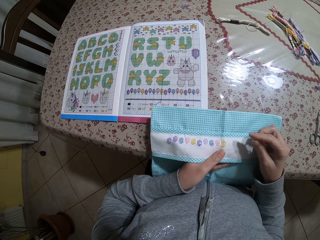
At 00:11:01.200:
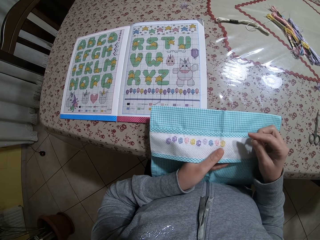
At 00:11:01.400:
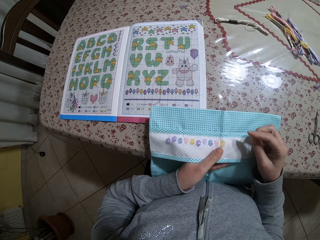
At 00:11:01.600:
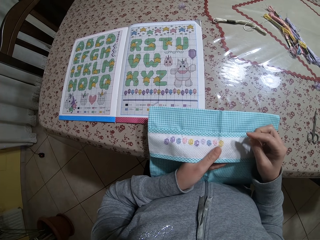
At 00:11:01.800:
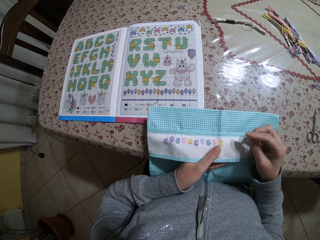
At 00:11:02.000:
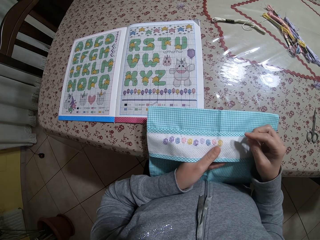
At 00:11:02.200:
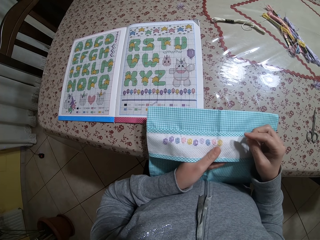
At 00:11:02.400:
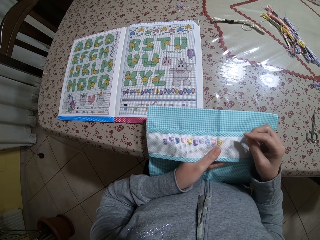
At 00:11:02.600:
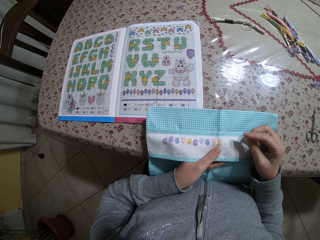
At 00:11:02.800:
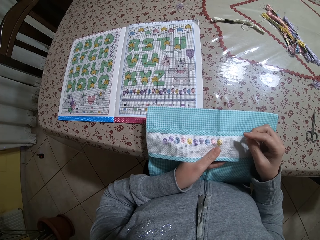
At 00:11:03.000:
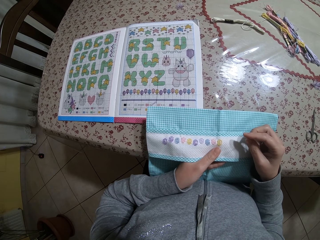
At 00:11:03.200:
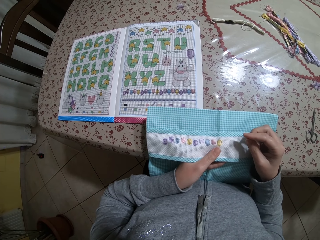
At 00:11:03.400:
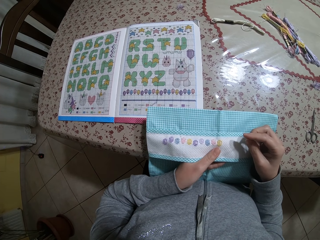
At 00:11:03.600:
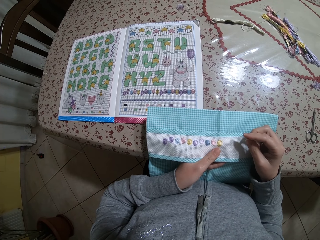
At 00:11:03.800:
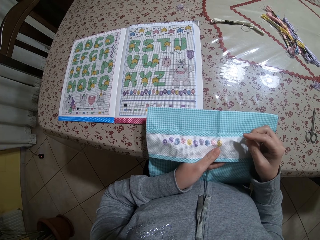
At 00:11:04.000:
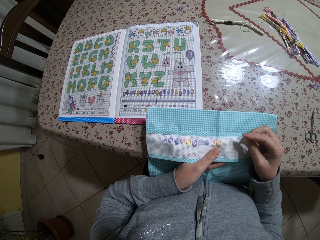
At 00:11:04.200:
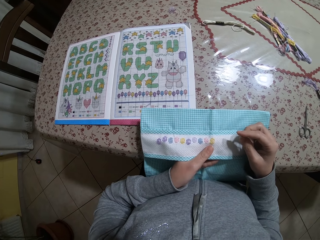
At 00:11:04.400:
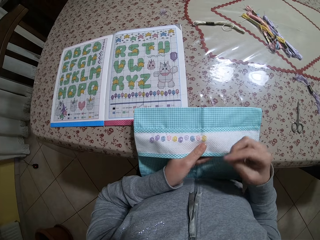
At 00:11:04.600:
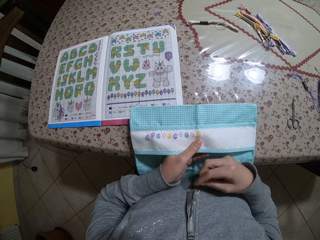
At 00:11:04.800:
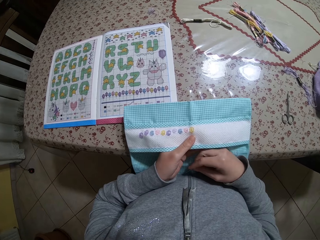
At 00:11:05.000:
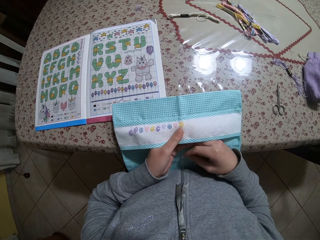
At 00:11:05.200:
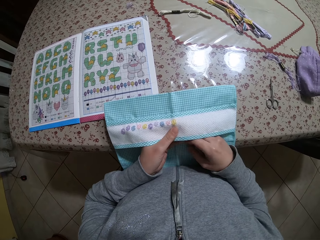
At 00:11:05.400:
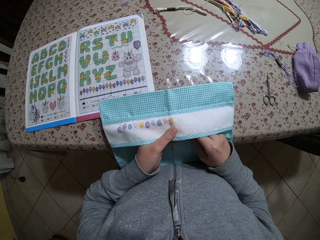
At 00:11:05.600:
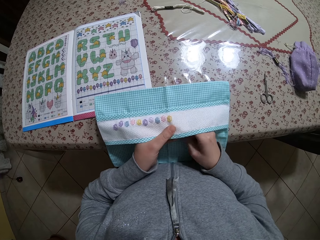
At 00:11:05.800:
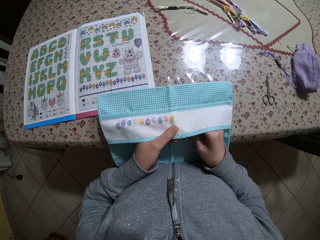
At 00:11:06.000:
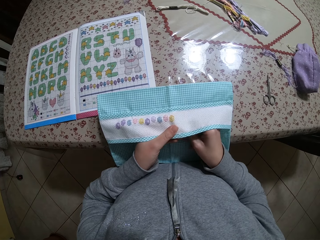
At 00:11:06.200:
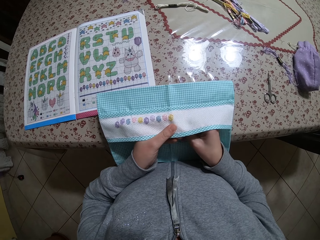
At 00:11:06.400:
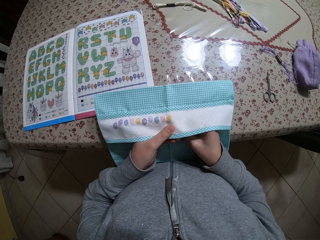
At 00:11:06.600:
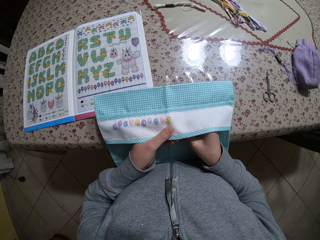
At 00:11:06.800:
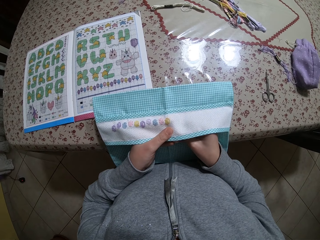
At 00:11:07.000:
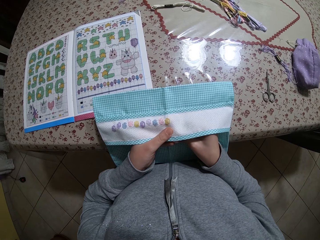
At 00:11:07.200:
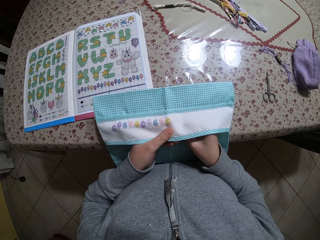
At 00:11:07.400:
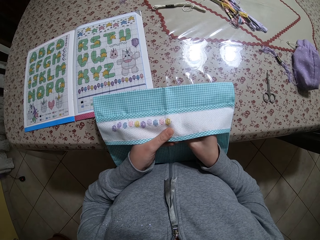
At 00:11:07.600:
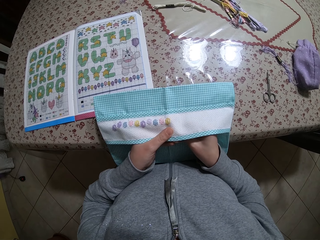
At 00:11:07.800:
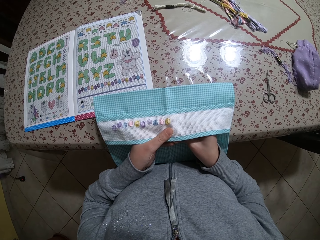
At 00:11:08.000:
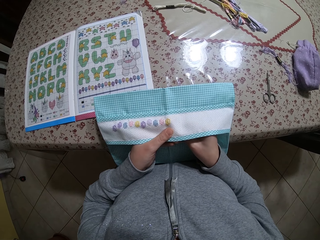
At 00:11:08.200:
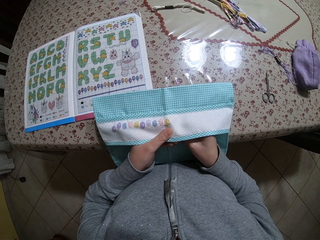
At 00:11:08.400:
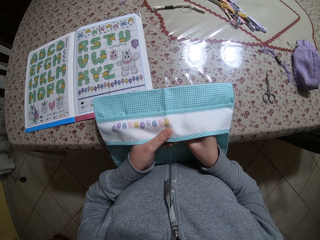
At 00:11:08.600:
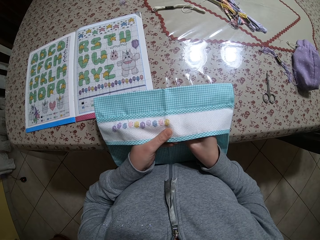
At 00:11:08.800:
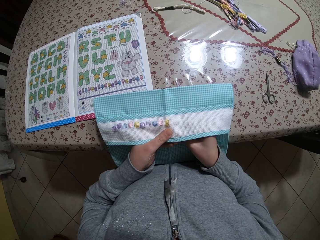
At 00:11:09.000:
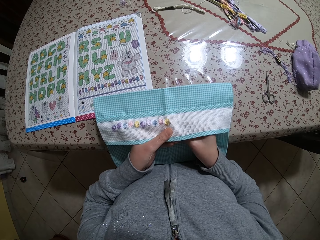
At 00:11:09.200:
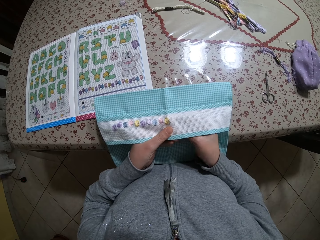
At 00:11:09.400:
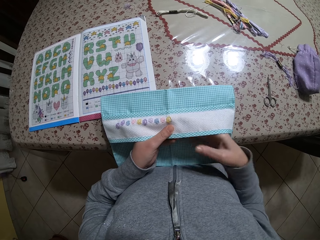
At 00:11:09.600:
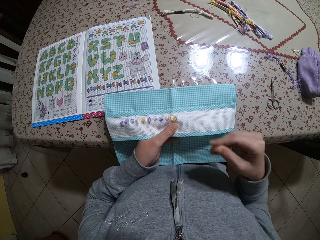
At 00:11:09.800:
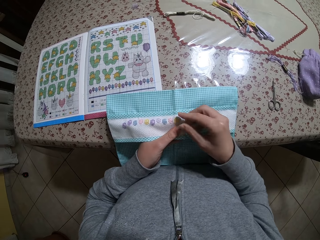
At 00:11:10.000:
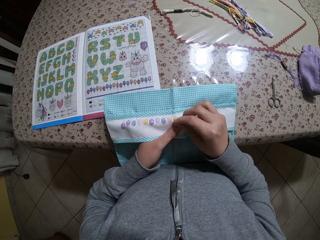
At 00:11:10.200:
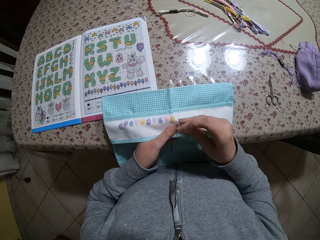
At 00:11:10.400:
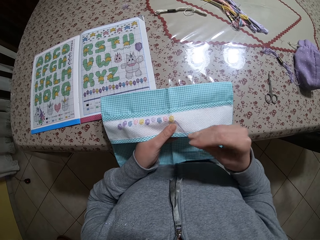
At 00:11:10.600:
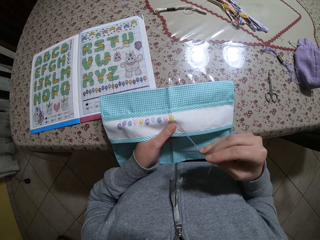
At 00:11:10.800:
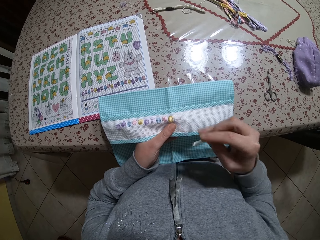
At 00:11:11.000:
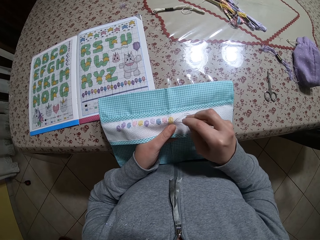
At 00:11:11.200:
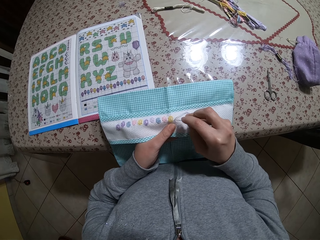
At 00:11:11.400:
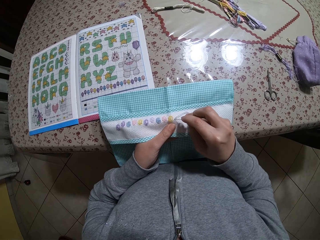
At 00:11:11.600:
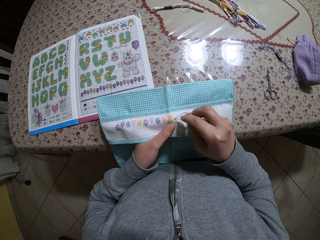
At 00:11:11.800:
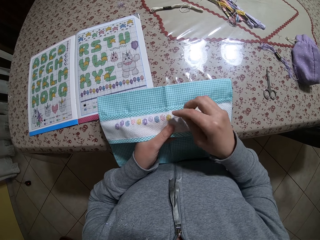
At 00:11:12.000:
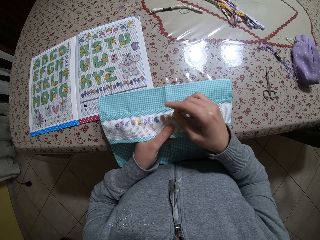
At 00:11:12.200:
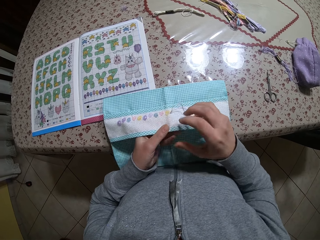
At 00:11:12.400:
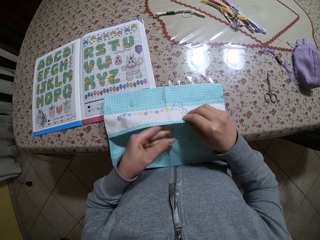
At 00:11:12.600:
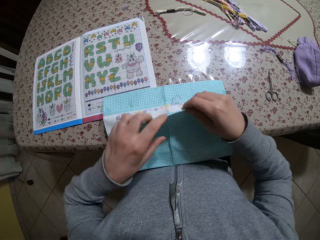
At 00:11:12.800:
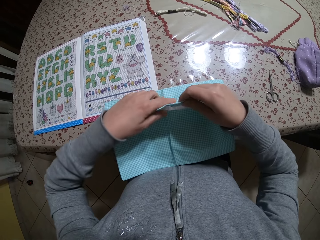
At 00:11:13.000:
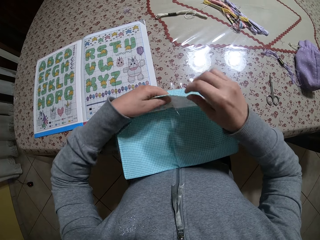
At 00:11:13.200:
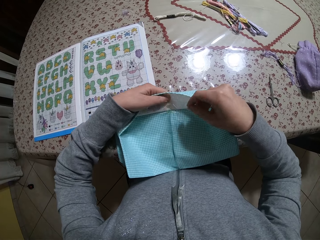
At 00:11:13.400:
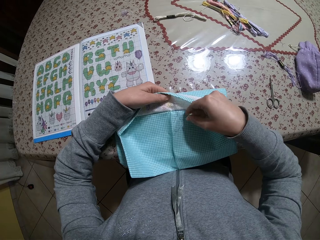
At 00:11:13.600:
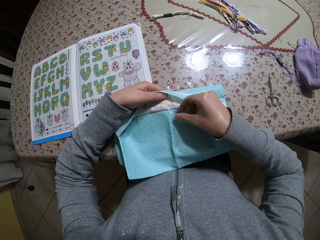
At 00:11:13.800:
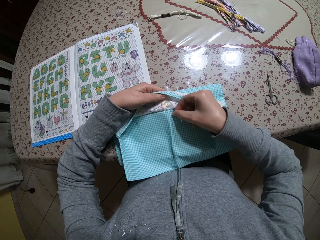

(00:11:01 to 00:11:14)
The camera wearer looks at the cloth. She embroiders the fabric with the needle and thread in her hands.

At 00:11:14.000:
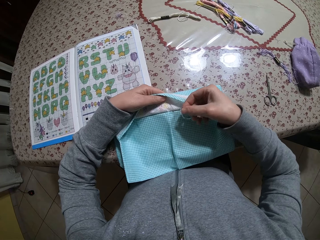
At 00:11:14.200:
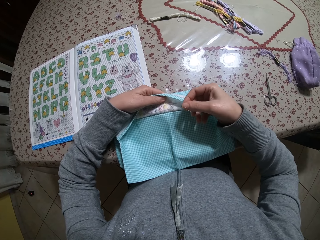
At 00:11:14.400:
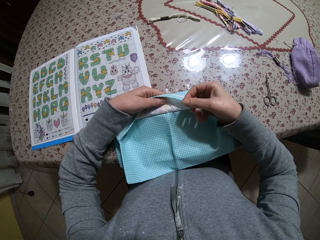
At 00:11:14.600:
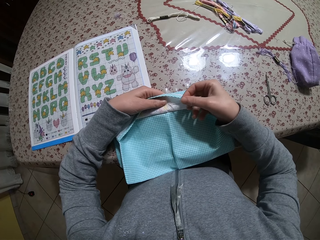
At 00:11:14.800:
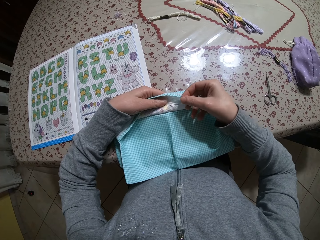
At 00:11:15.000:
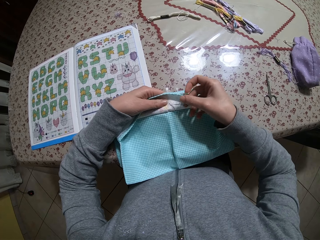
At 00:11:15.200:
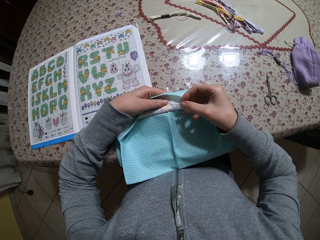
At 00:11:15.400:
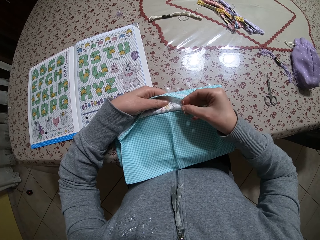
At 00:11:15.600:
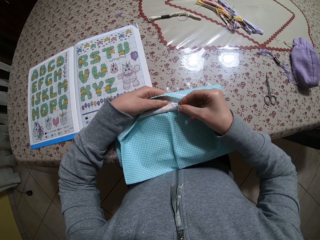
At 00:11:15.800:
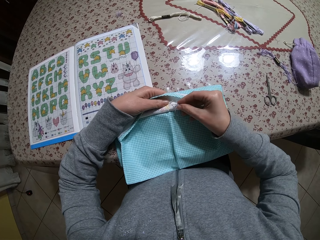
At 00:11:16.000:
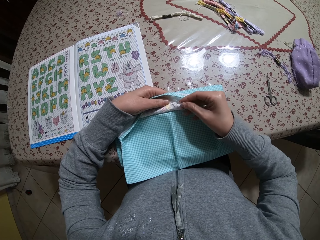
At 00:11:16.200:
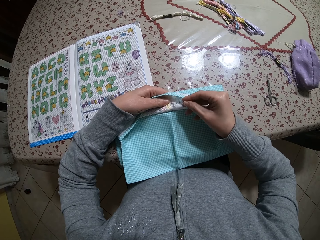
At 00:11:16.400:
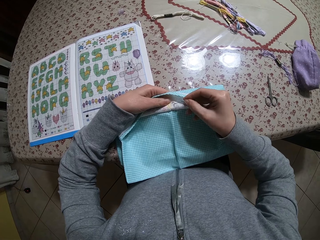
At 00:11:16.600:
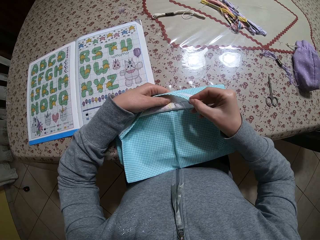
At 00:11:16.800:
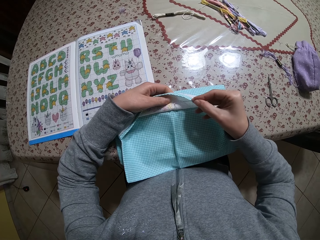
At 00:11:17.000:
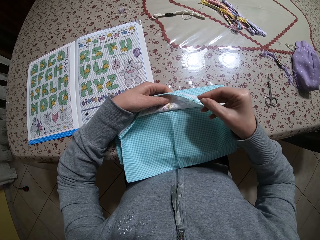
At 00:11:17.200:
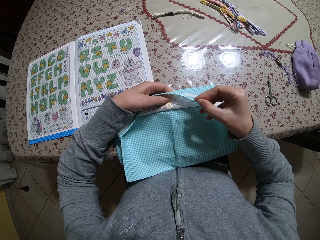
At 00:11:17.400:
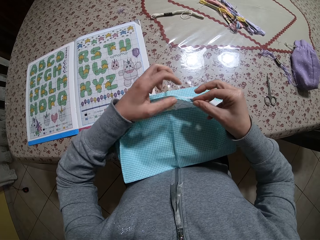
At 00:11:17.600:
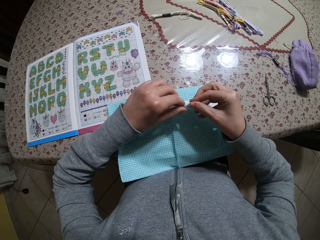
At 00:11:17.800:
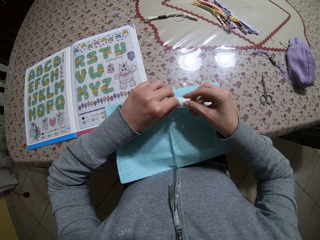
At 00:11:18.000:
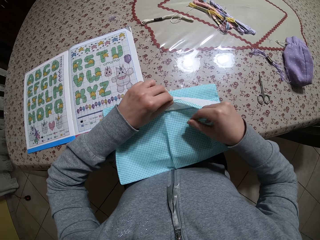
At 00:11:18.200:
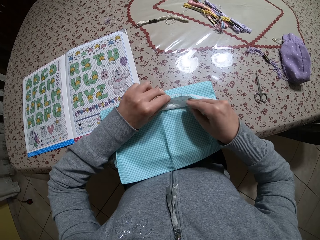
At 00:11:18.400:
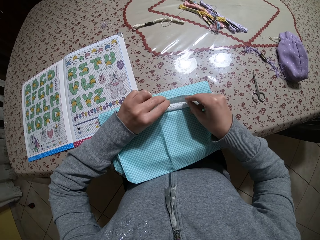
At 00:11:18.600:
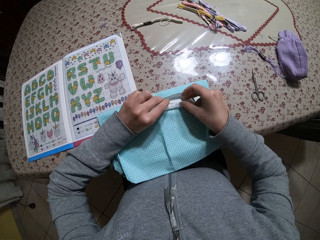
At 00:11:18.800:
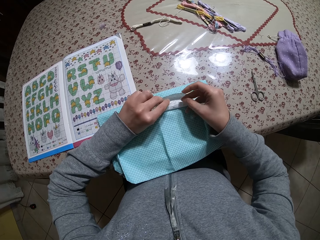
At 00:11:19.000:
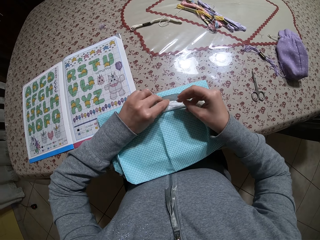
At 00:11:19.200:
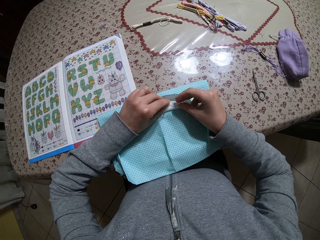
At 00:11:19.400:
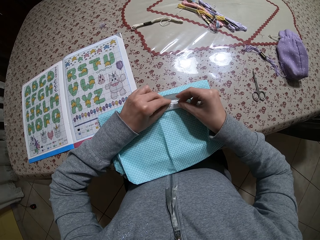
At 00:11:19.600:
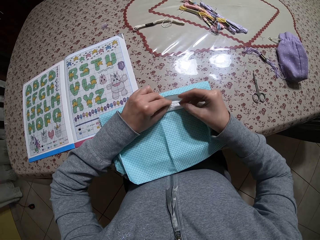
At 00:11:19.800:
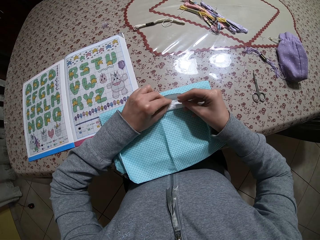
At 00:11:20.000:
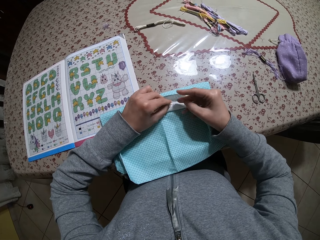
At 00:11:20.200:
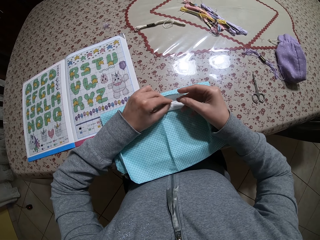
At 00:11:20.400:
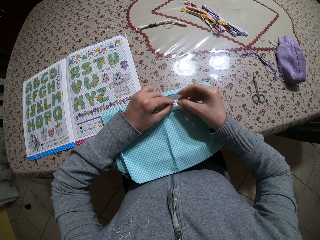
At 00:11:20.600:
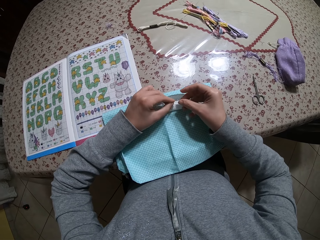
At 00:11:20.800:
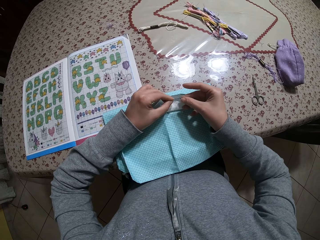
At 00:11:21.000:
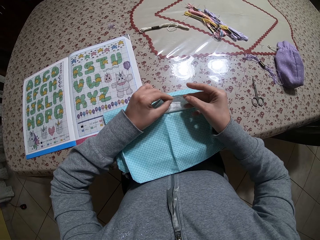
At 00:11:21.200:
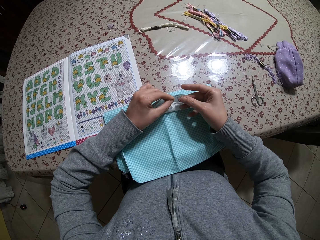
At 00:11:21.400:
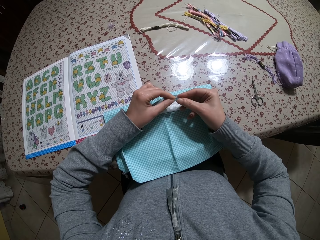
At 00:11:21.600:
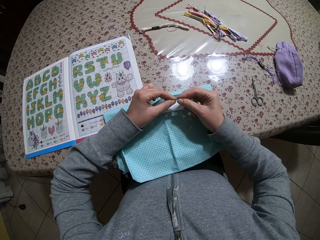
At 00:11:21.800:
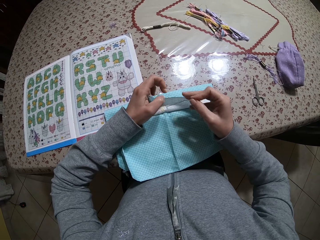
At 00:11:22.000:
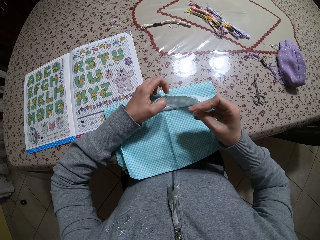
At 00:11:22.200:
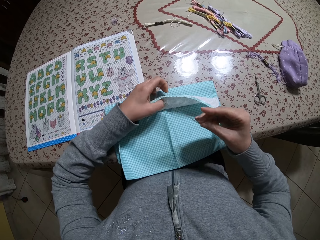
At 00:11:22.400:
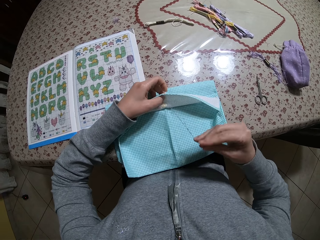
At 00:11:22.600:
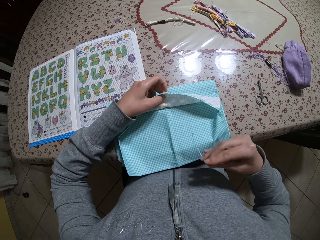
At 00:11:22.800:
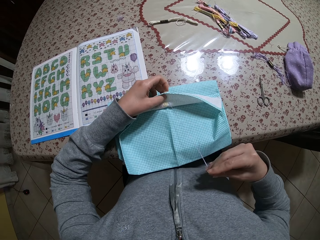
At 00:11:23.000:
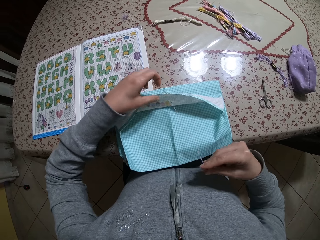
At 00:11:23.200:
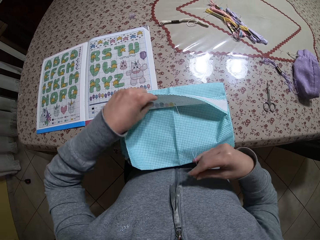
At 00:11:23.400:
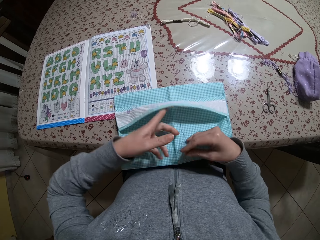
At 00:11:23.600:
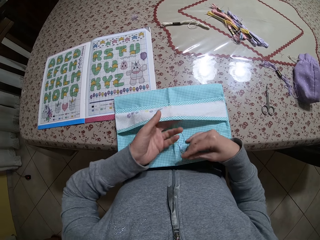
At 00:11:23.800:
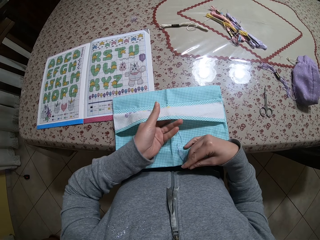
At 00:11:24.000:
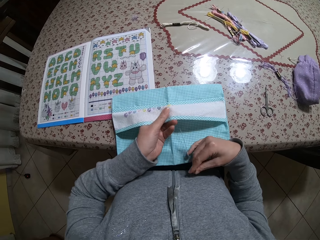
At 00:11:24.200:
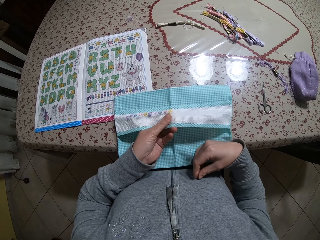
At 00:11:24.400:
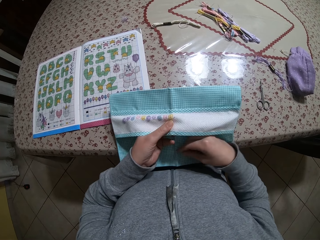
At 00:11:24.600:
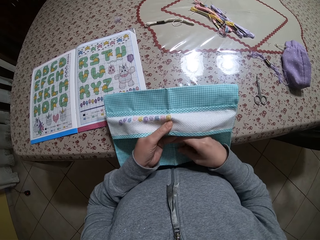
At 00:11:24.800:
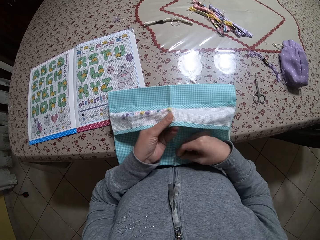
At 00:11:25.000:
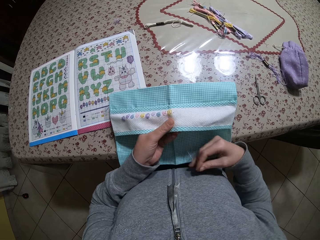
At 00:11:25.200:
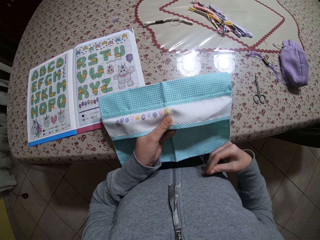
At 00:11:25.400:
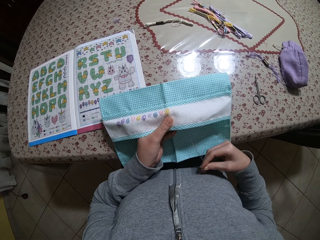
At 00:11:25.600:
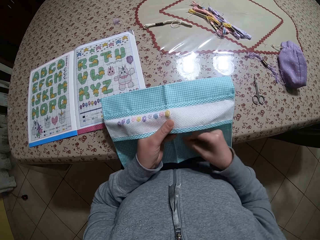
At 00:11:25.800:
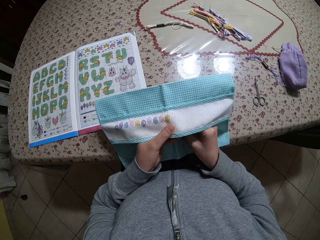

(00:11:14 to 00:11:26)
The camera wearer holds a needle. They pull the thread on the cloth. They hold the cloth with the left hand.
